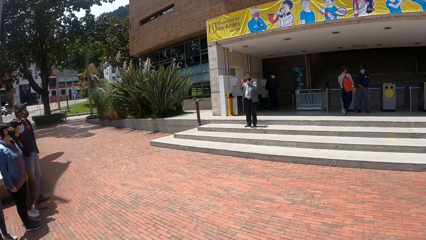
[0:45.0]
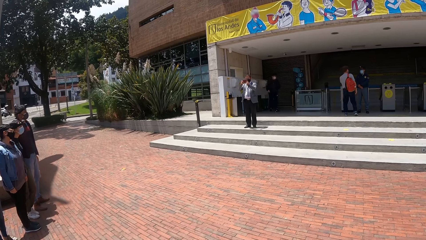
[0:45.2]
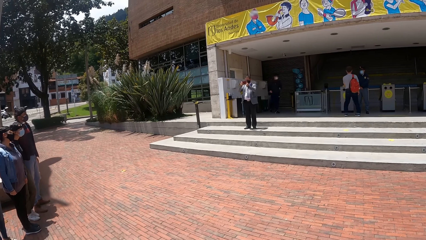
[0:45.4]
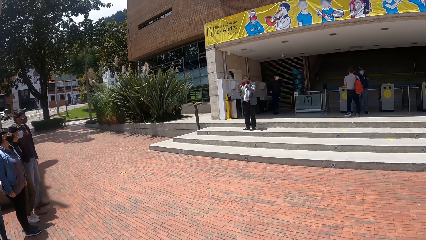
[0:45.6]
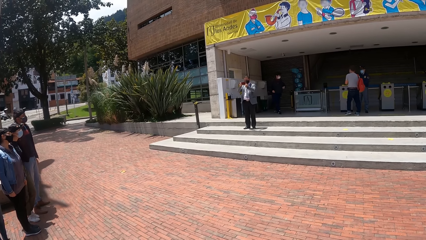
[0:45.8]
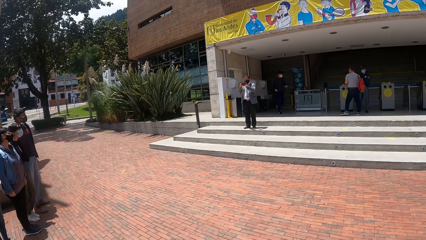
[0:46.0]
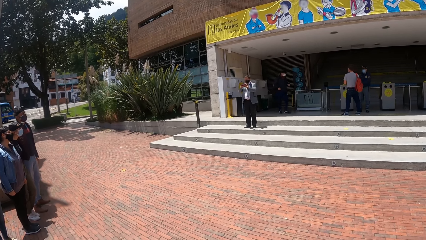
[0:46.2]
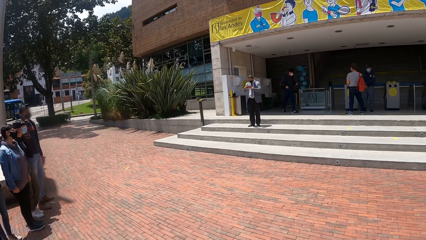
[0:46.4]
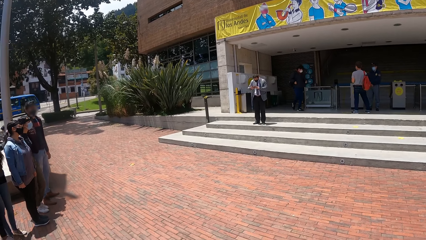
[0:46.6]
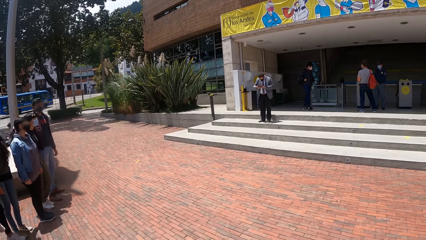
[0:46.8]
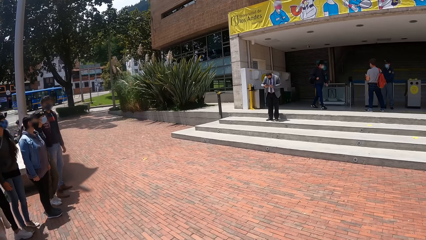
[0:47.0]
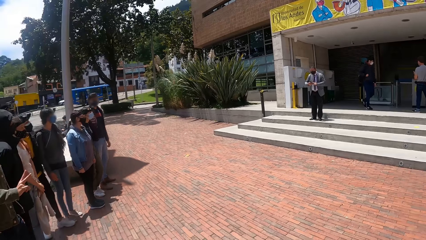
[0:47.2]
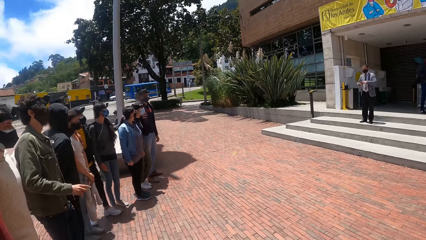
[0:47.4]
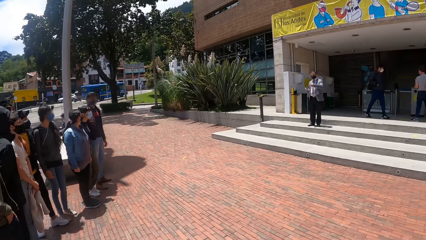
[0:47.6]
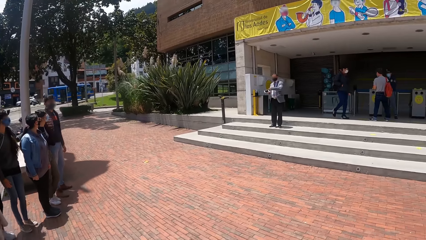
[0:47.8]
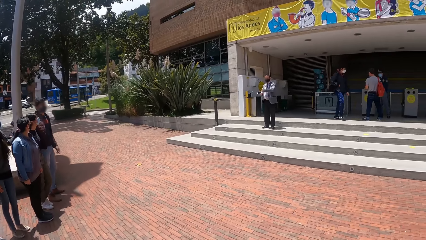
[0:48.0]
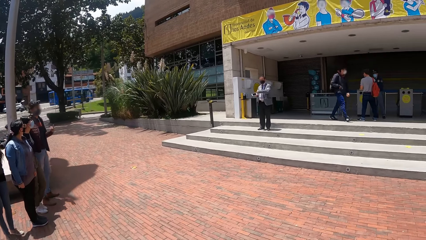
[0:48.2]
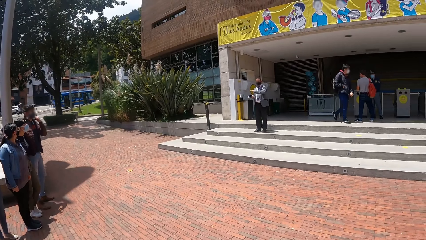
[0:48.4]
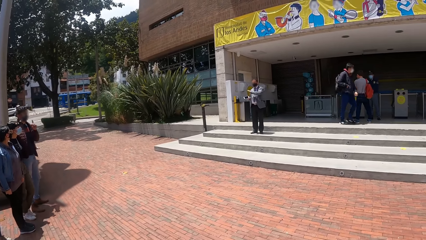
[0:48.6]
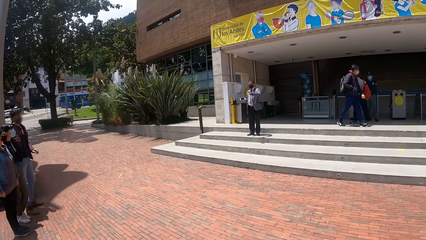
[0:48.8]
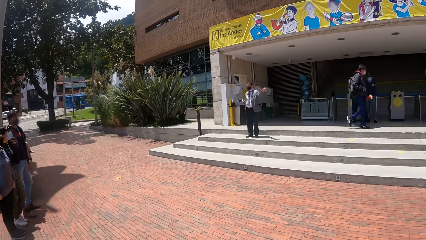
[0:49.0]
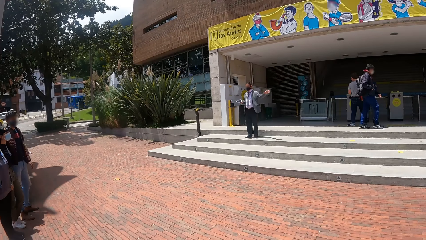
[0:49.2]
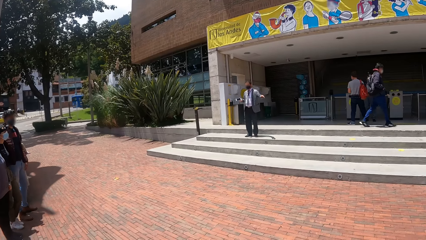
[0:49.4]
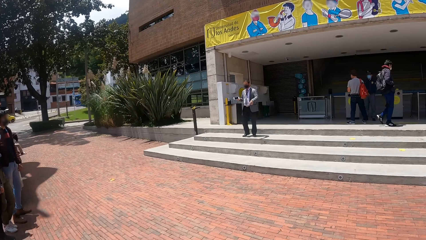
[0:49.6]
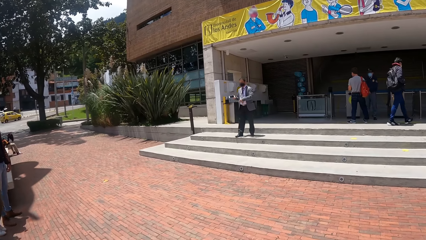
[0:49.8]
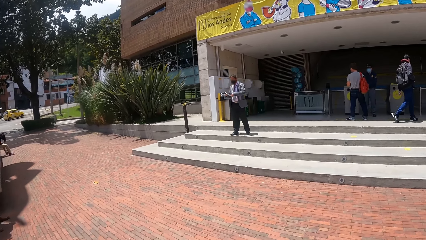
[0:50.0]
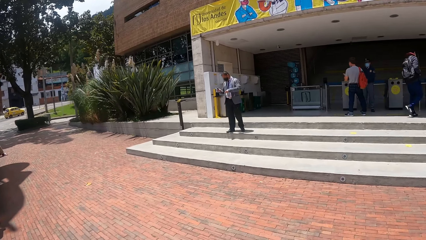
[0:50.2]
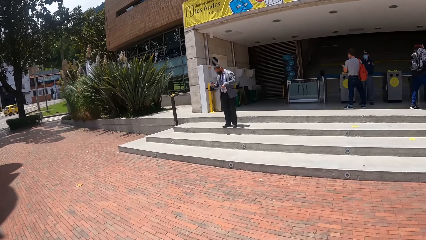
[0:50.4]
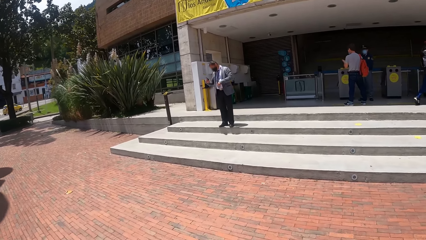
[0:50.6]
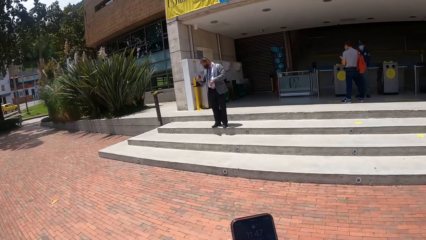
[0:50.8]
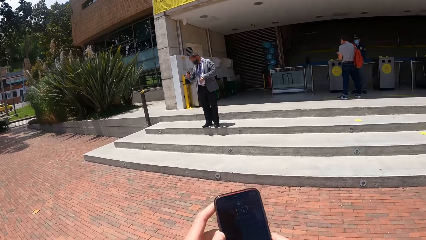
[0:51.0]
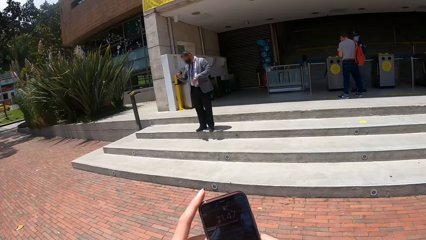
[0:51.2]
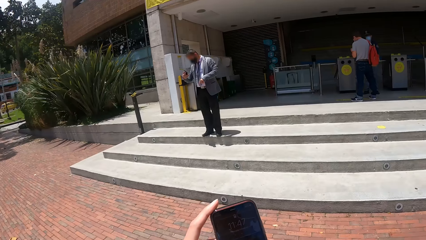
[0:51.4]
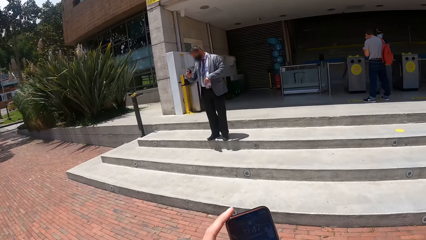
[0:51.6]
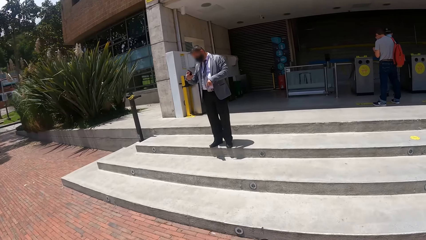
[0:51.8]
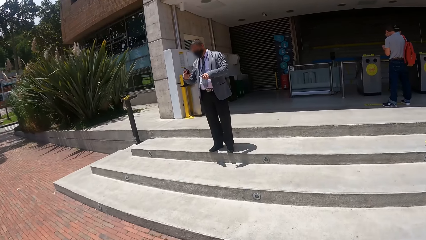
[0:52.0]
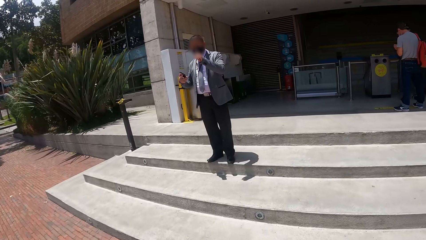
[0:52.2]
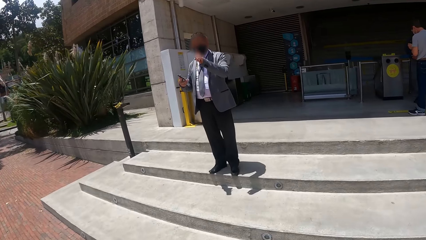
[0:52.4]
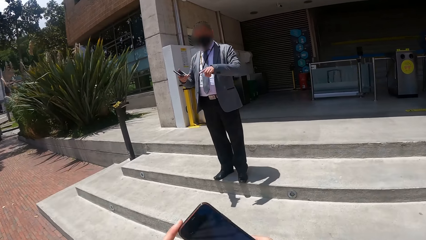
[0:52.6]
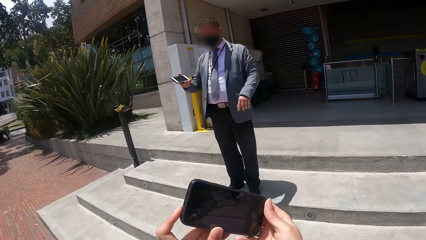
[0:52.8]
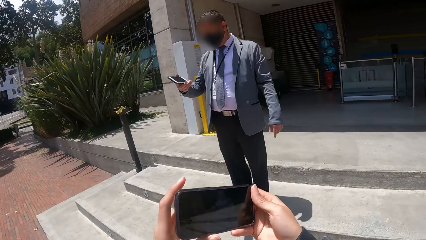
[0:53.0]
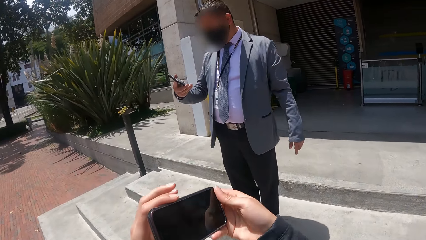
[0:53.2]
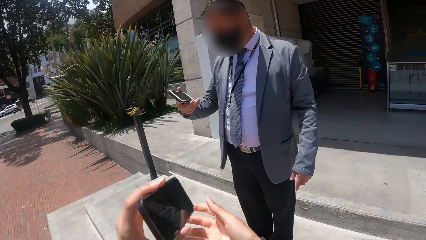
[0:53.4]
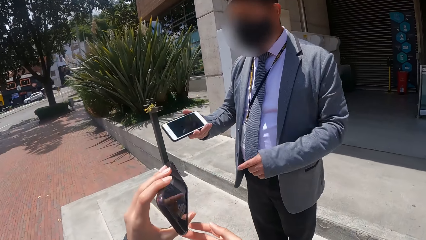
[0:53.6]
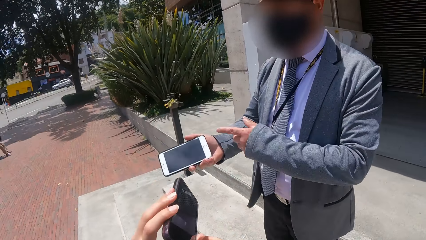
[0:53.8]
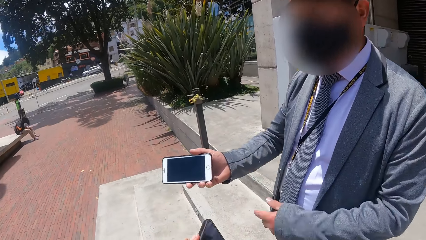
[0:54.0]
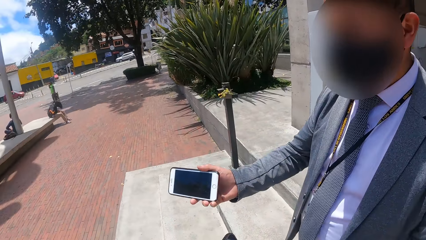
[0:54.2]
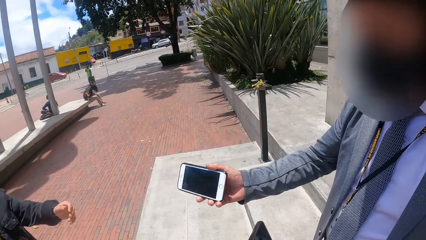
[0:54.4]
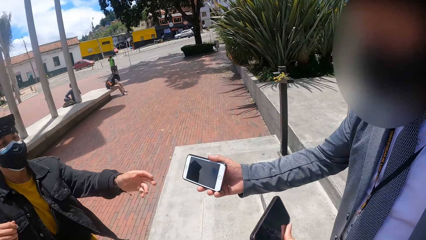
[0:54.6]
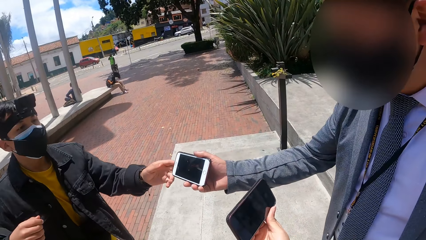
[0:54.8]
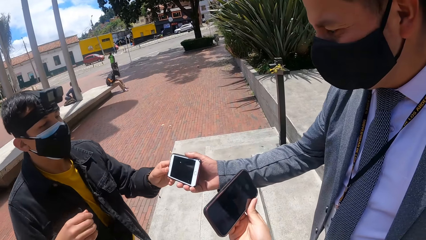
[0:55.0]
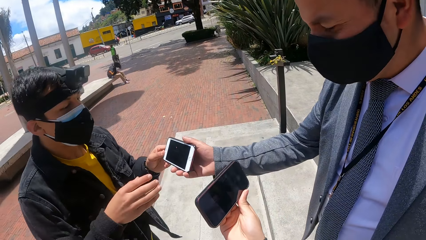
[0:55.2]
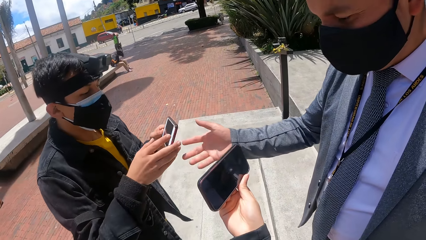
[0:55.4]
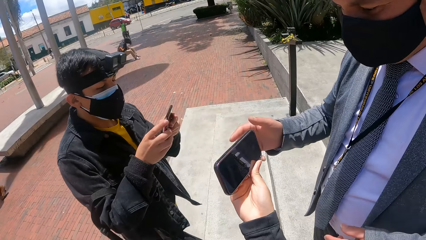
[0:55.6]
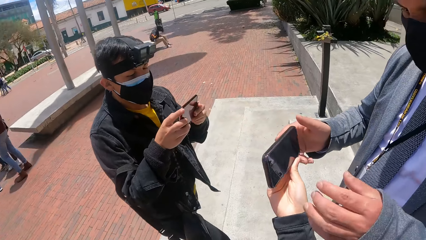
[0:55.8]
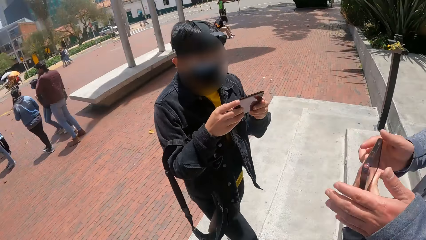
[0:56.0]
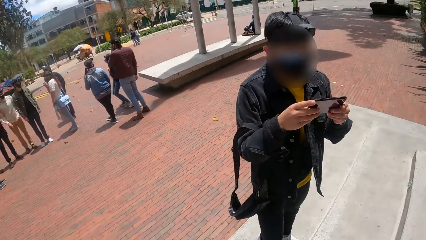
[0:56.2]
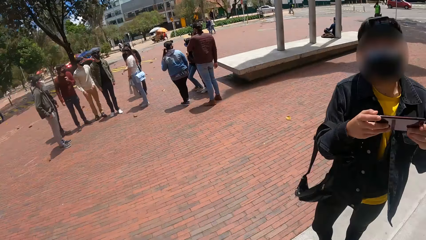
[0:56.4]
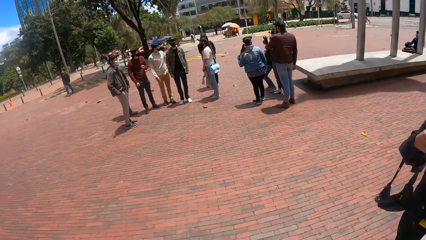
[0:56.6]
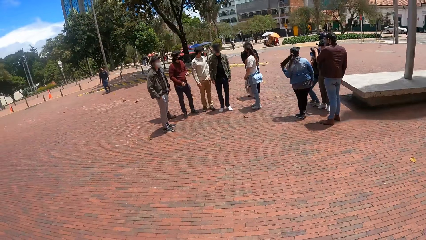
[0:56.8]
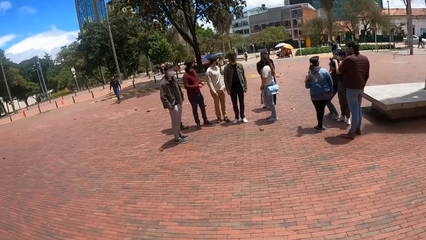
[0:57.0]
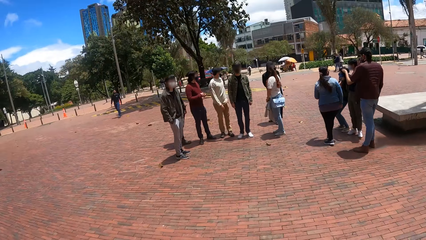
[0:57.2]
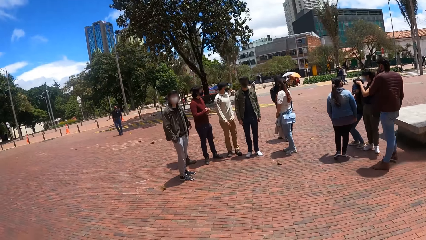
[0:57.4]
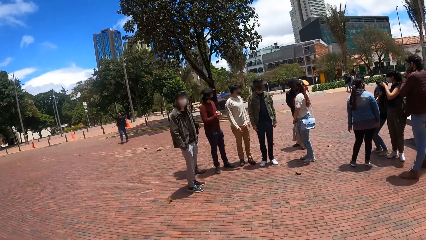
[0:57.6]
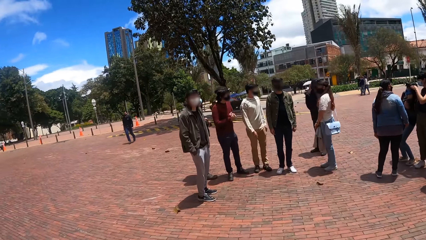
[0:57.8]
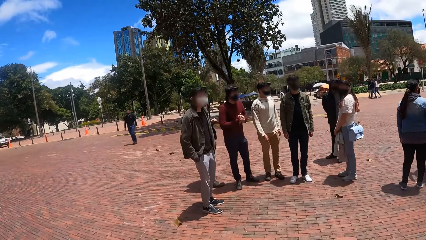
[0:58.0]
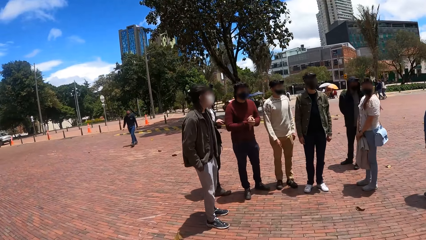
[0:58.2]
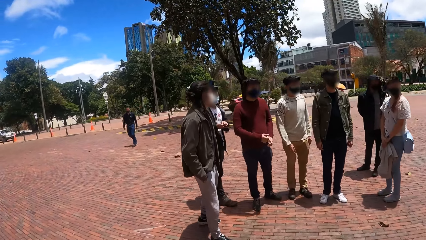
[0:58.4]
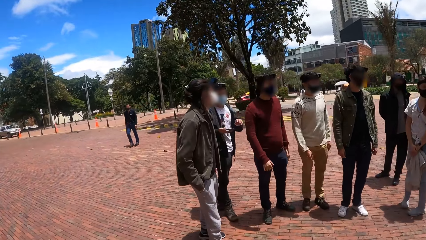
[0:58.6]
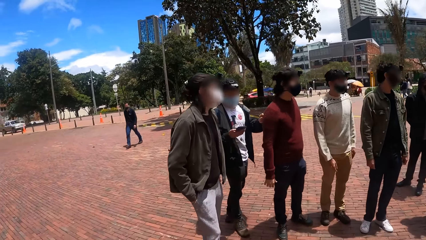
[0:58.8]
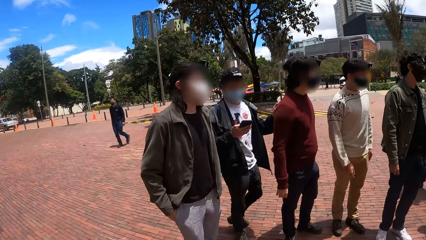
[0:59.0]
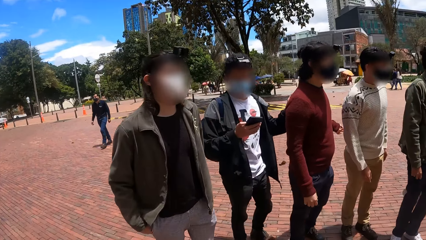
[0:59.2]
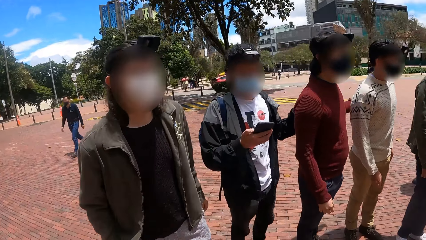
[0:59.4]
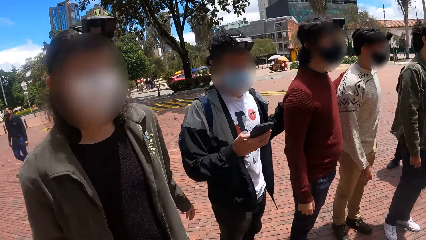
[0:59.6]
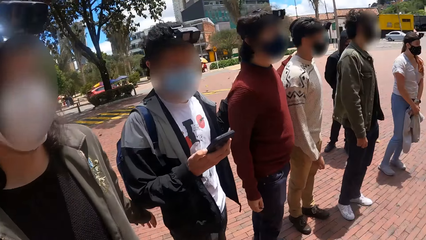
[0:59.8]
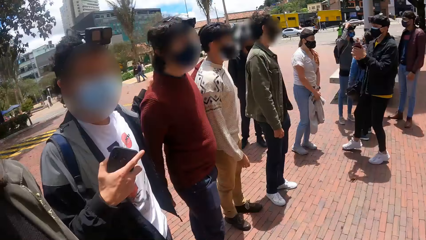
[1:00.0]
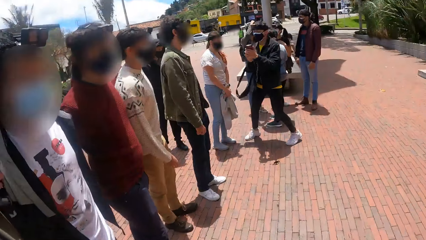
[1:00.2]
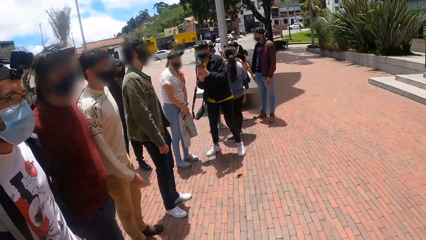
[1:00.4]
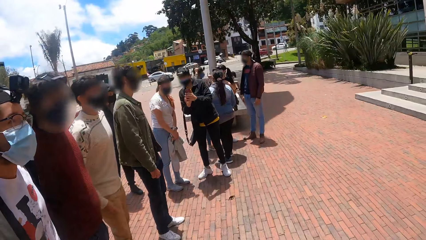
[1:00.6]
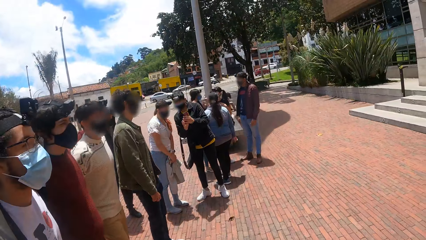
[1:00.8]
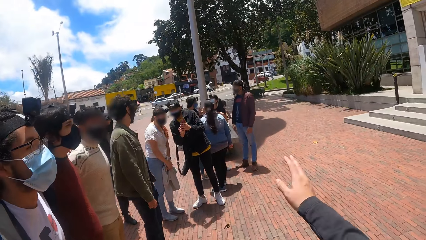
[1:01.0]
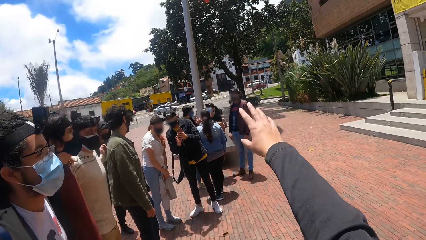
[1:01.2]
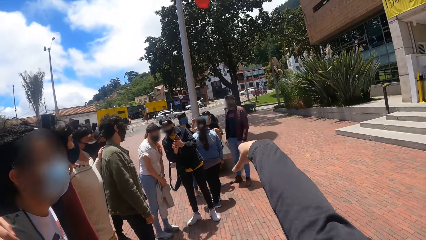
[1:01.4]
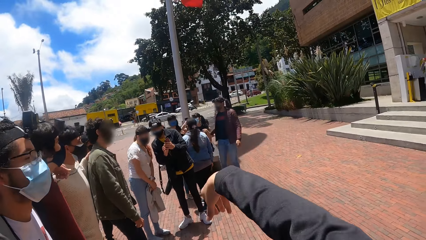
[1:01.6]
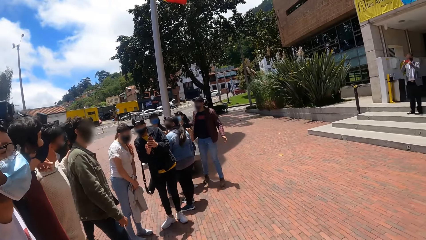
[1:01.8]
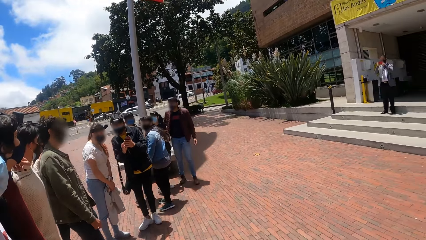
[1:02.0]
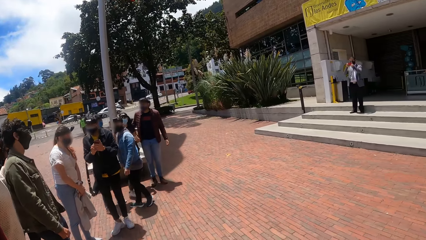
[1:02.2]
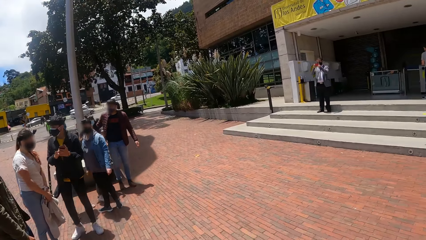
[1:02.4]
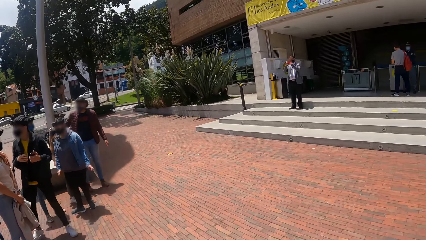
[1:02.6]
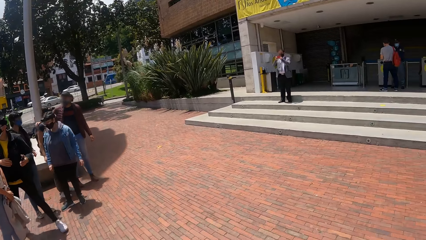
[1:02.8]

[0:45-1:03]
The camera wearer looks around. They walk around. They operate the phone. They interact with a man. The man gives another man the phone. The camera wearer looks around. They walk around. They look around. They point a finger.
